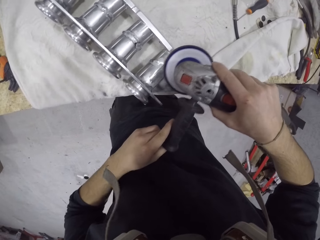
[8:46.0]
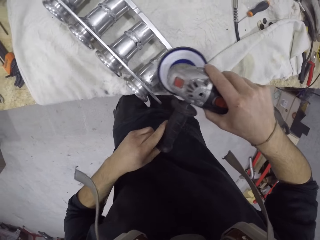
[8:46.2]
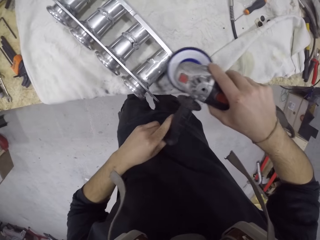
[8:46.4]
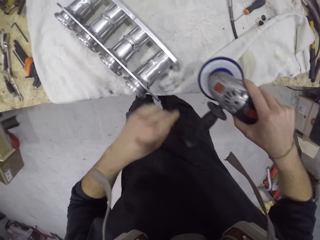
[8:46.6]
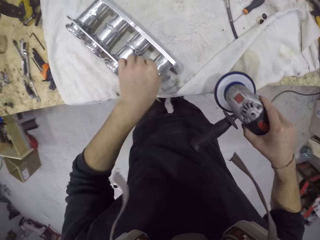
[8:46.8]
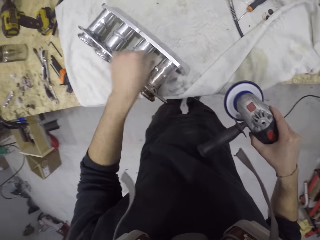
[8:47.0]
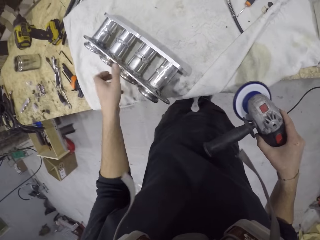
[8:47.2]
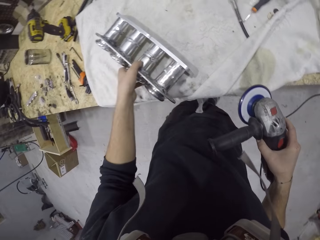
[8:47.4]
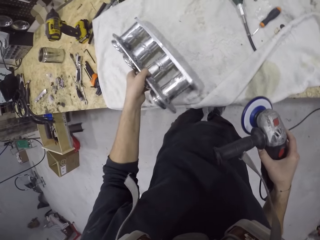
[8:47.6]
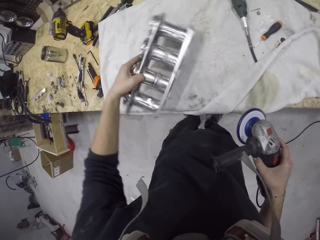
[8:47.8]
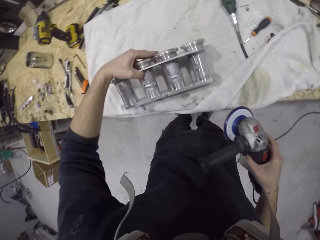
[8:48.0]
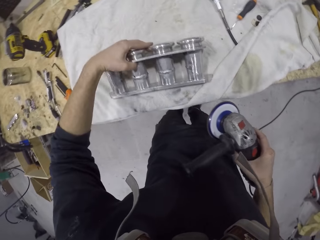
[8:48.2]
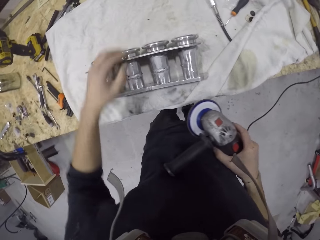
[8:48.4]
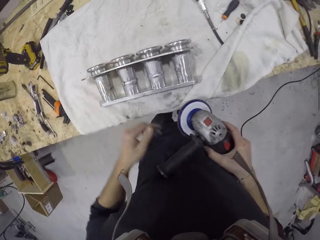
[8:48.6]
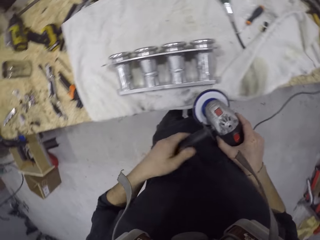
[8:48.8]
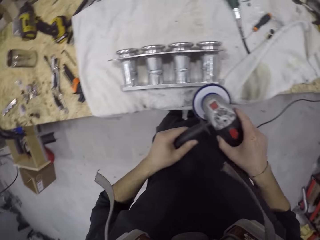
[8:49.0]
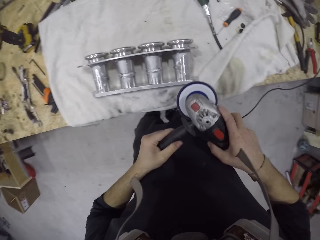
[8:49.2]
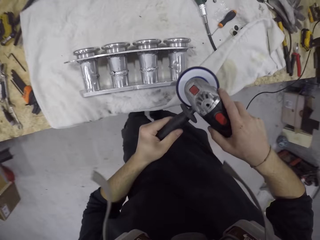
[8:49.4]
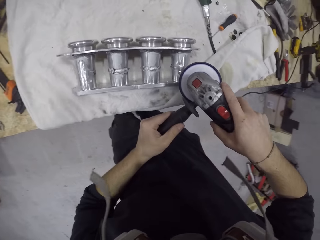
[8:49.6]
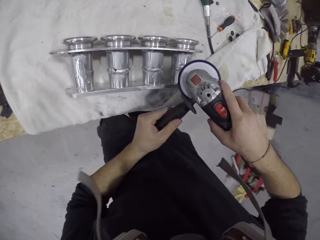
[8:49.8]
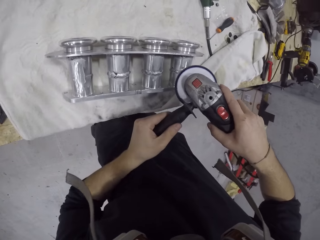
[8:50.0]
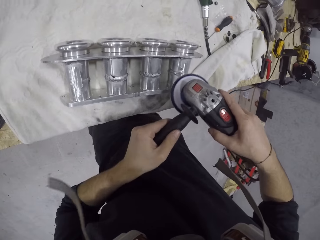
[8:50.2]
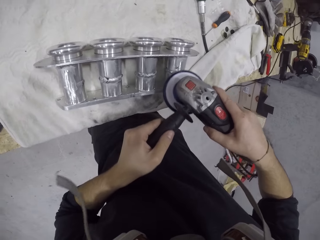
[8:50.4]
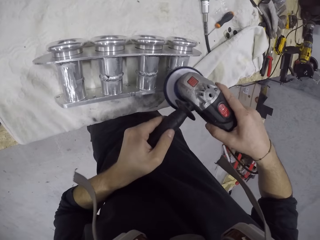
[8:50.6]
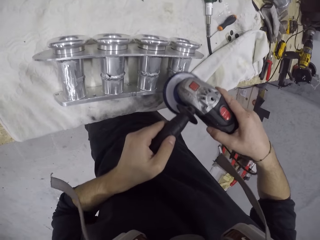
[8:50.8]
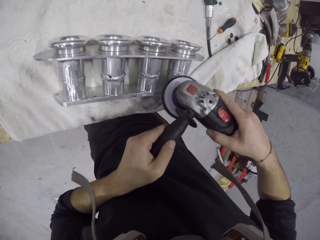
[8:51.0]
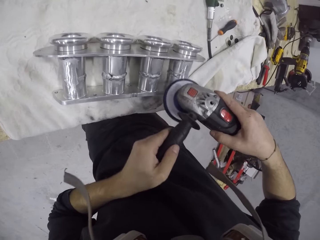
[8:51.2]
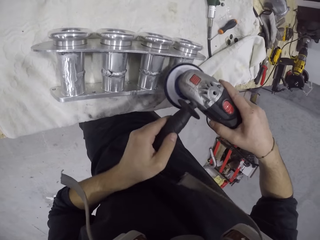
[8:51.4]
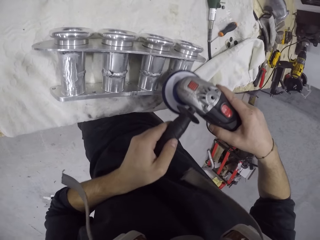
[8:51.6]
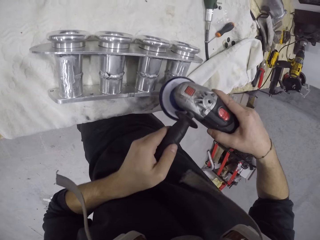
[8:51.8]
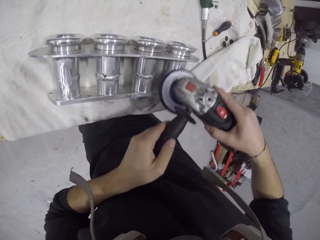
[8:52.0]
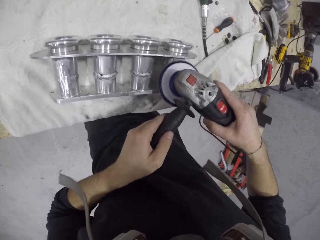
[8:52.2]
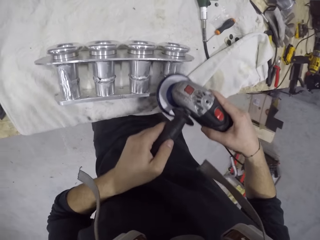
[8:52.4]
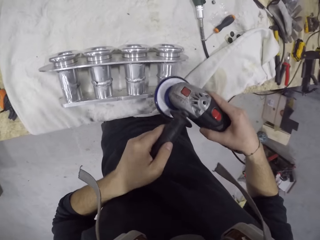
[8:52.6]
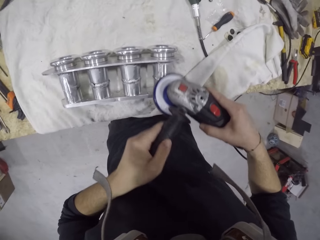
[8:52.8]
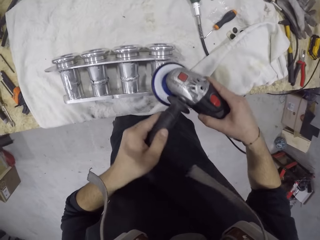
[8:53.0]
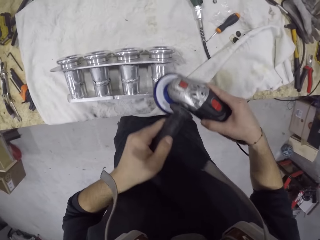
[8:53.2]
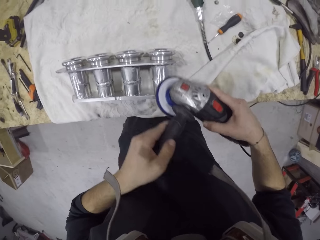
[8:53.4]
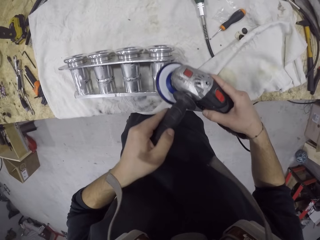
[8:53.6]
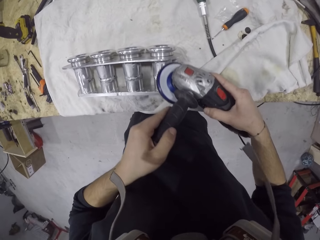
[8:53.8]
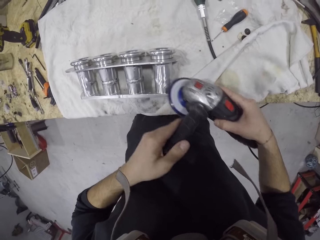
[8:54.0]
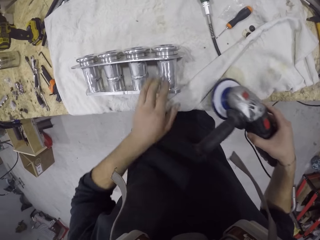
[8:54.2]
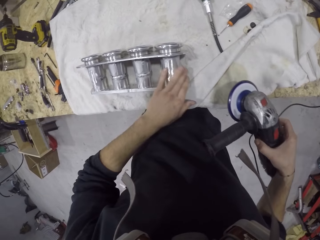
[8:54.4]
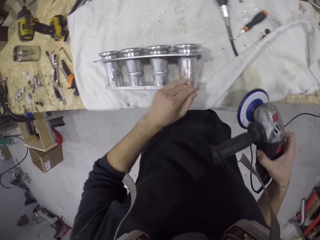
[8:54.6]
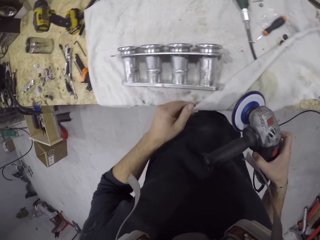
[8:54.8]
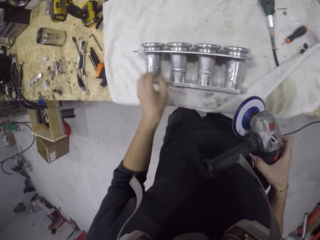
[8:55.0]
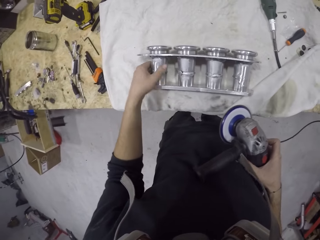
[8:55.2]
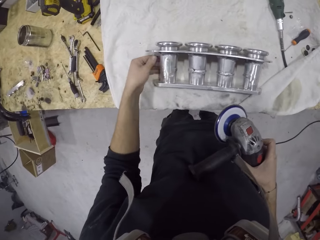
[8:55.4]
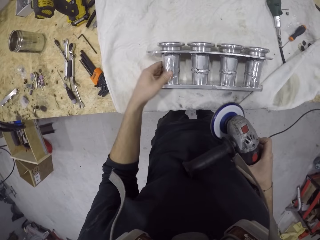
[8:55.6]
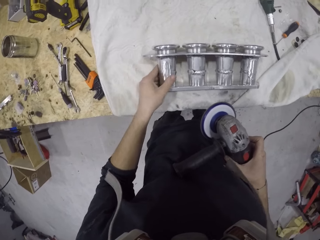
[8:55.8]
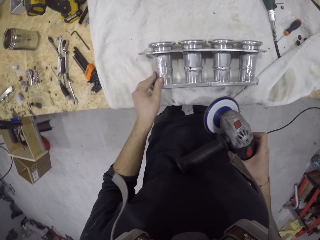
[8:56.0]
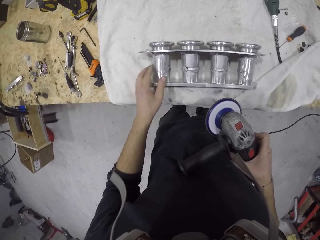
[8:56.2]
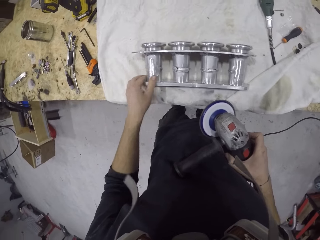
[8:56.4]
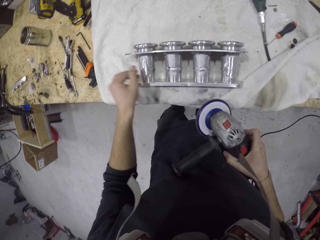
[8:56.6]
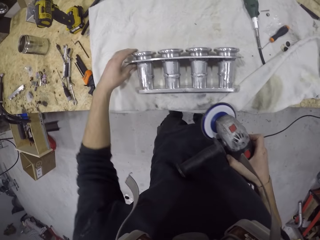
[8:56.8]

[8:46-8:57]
The camera wearer wipes the intake manifold on the table with his left hand. He adjusts the intake manifold on the table with his left hand. He sands the intake manifold on the table with the sanding machine in his hands. He wipes the intake manifold on the table with his left hand.

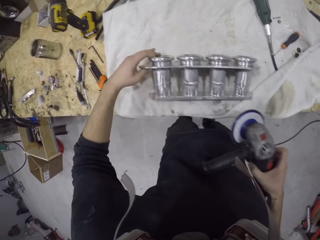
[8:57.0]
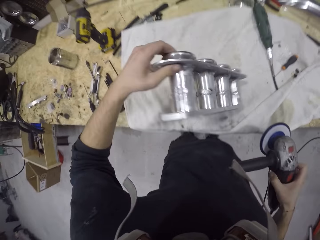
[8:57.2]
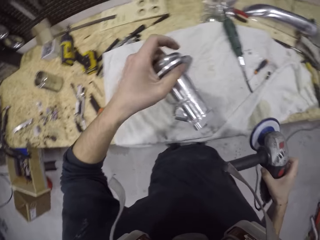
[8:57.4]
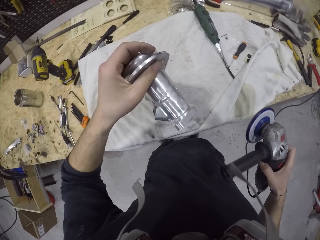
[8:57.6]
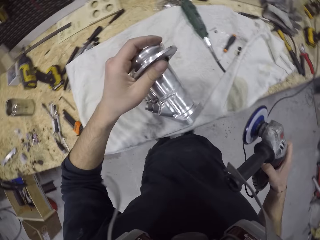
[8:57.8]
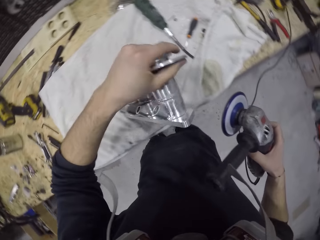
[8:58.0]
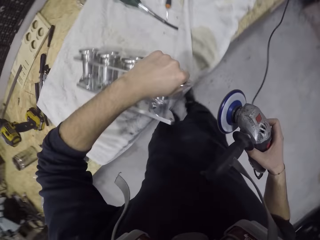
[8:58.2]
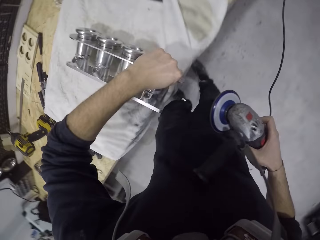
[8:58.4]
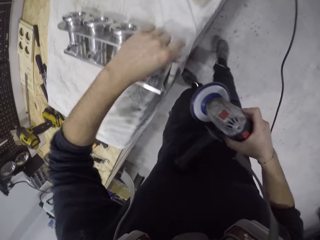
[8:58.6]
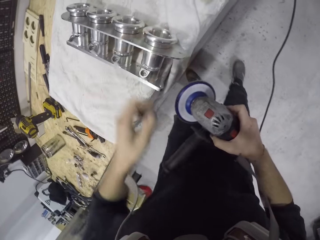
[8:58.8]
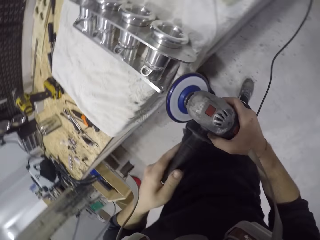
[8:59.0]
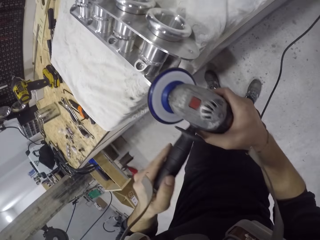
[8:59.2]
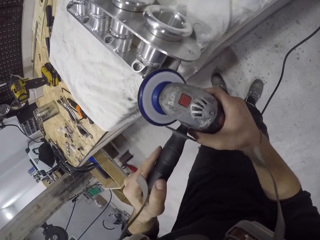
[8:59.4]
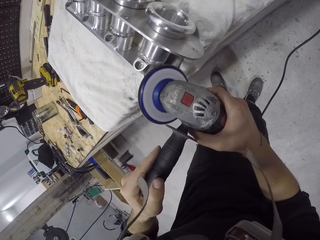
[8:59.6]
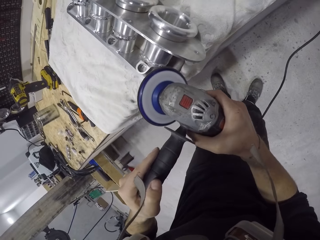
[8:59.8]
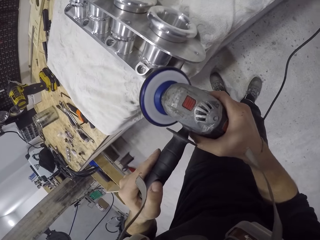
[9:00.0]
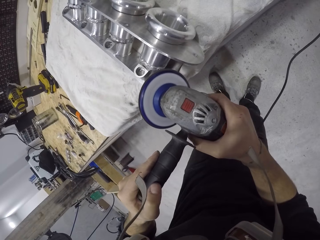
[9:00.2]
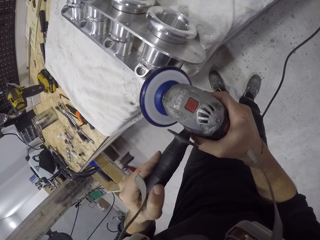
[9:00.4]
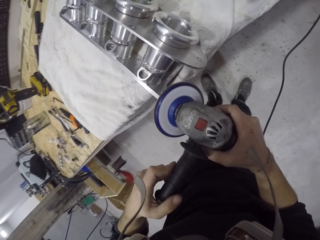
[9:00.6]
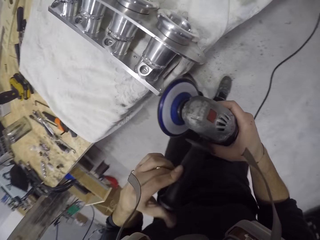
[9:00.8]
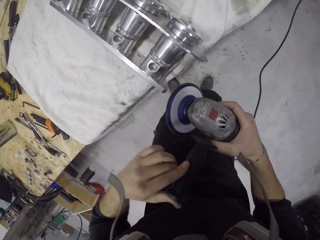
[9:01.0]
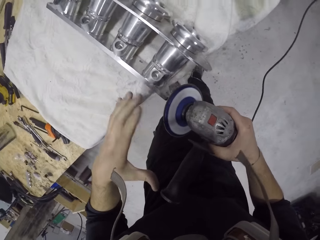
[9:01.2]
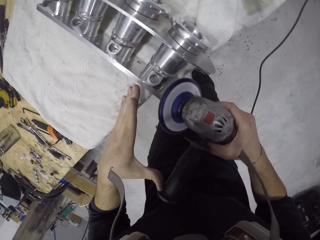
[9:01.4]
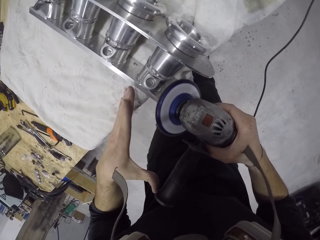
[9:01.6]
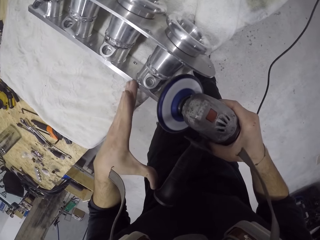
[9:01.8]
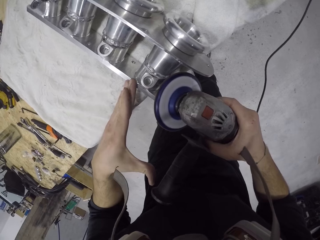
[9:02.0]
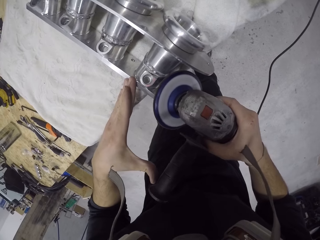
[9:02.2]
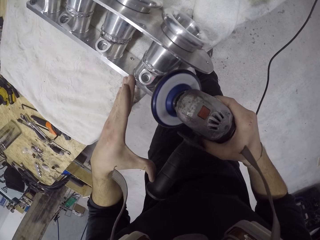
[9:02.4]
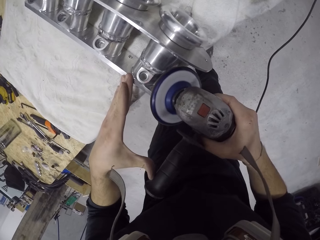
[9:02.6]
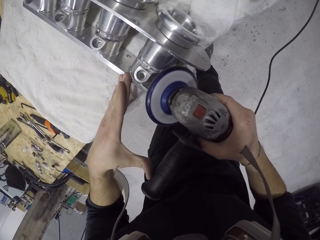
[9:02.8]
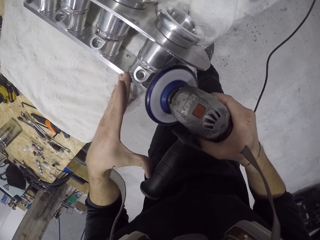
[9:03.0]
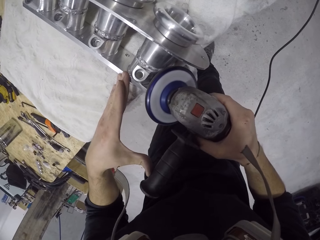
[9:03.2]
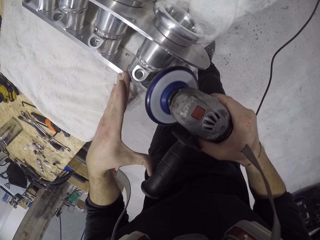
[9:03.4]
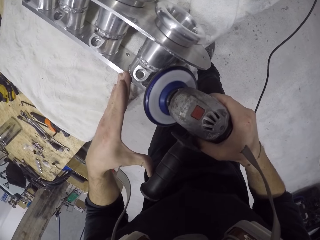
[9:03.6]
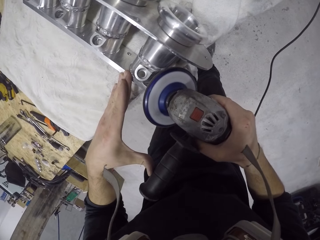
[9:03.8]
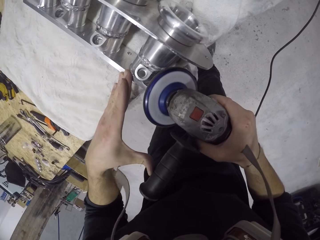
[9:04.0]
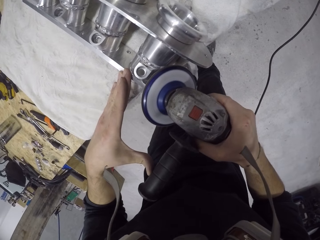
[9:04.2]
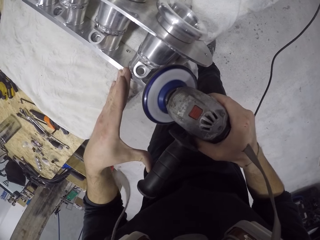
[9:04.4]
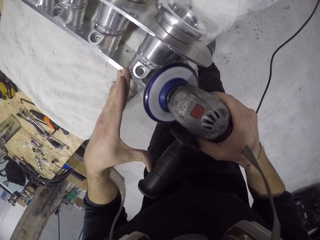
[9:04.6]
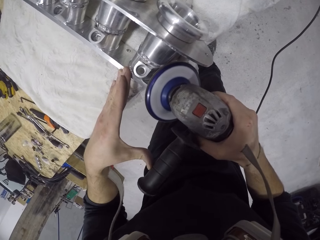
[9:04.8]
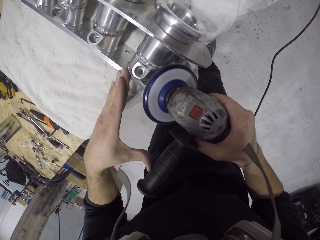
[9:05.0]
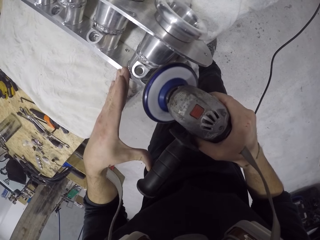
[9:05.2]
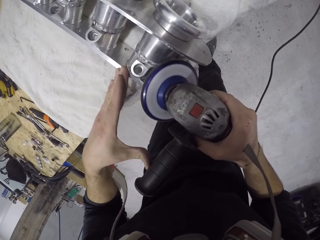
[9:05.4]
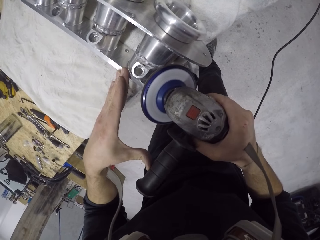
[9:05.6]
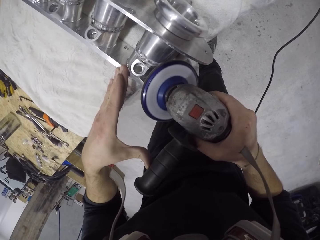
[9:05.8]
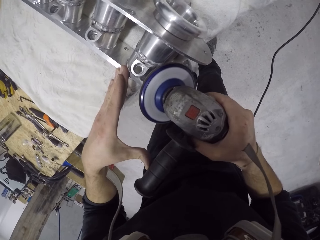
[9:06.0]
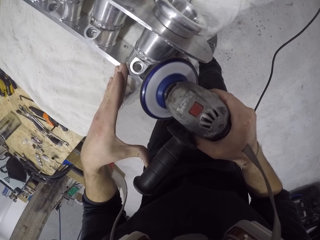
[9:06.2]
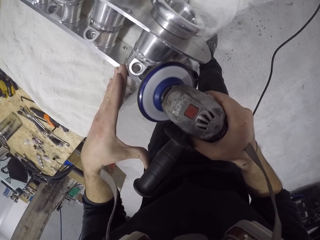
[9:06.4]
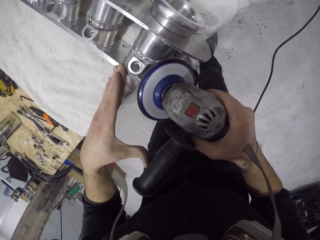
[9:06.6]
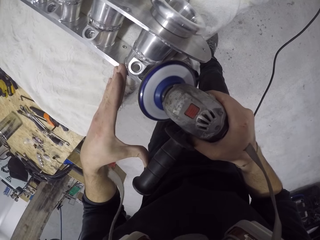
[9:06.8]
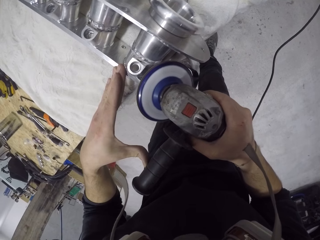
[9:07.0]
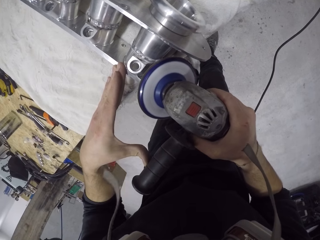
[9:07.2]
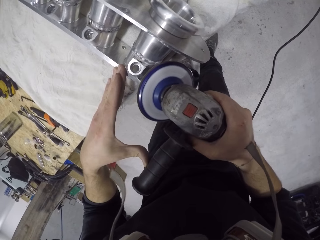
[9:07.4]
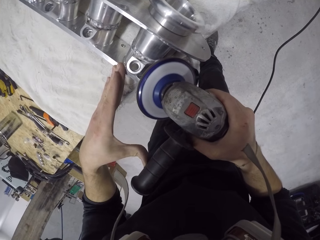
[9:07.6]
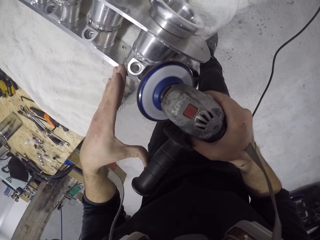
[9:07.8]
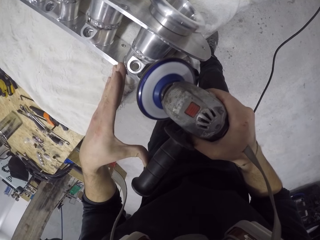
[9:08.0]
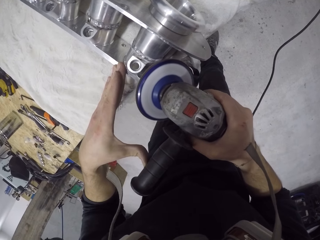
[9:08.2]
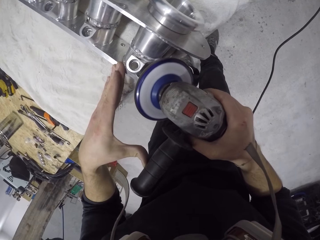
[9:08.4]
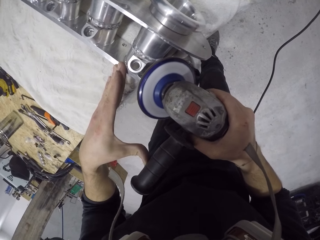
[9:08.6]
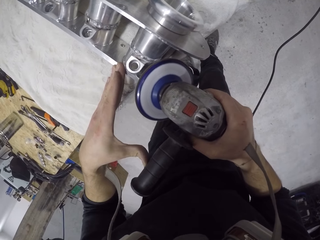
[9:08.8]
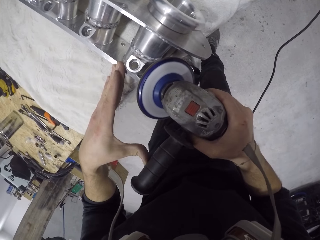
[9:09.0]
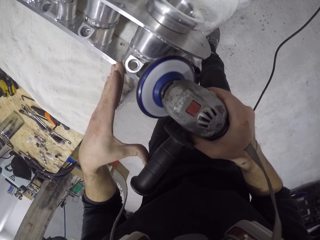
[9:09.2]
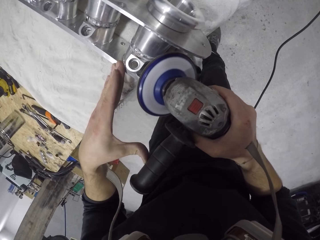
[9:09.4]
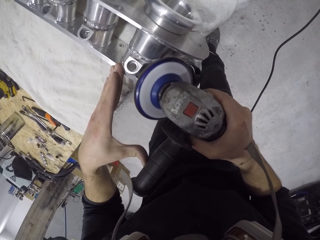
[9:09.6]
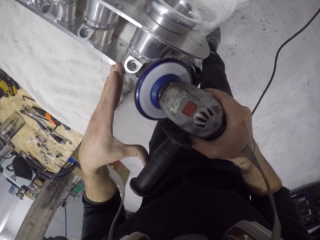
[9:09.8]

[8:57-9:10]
The camera wearer adjusts the intake manifold on the table with his left hand. He sands the intake manifold on the table with the sanding machine in his hands. He holds the intake manifold on the table with his left hand. He sands the intake manifold on the table with the sanding machine in his right hand.
